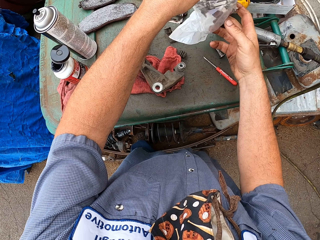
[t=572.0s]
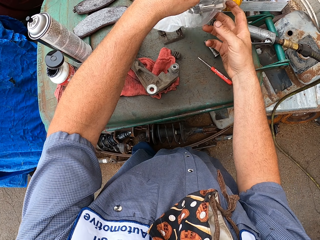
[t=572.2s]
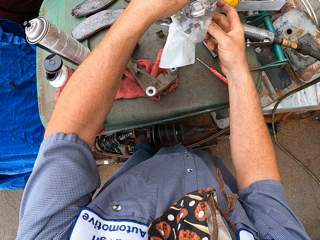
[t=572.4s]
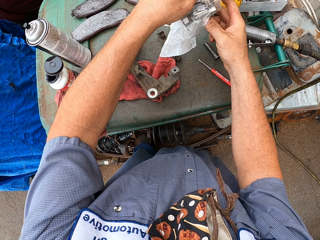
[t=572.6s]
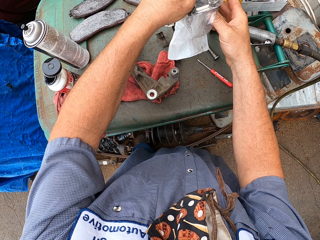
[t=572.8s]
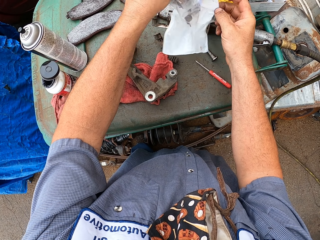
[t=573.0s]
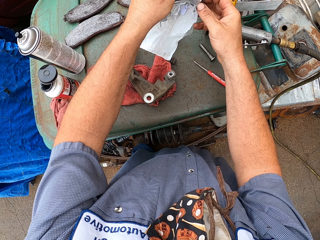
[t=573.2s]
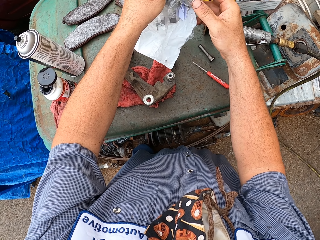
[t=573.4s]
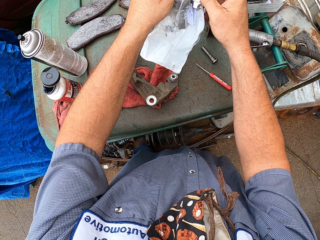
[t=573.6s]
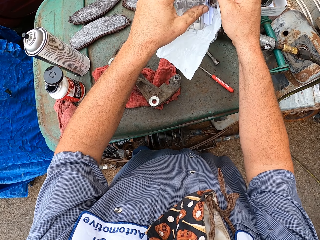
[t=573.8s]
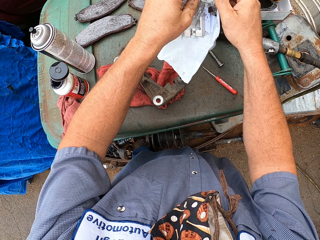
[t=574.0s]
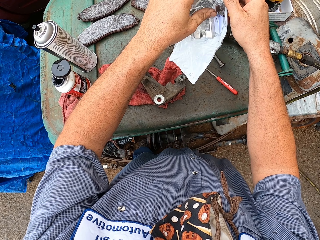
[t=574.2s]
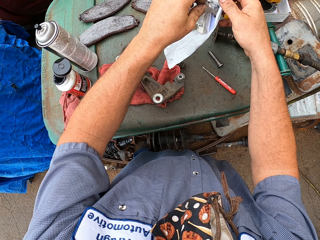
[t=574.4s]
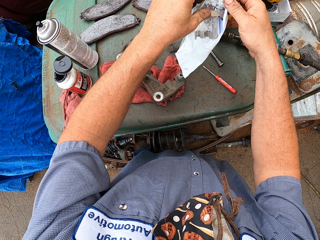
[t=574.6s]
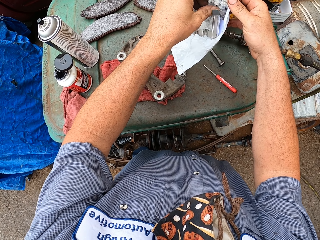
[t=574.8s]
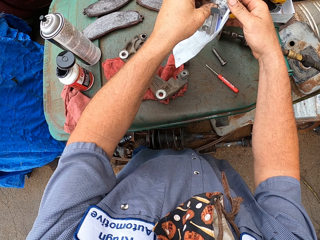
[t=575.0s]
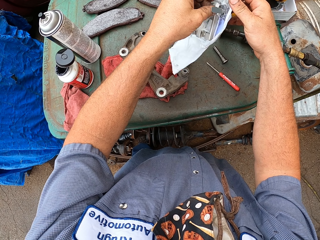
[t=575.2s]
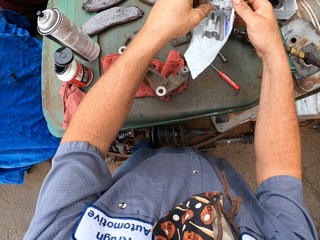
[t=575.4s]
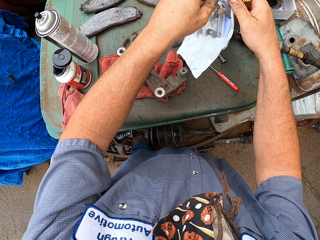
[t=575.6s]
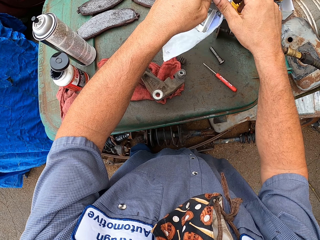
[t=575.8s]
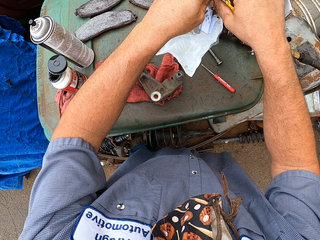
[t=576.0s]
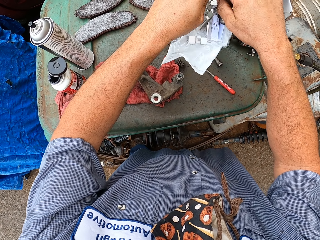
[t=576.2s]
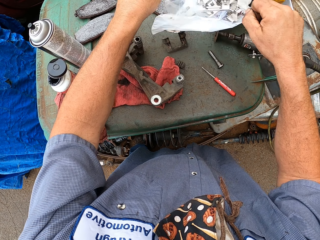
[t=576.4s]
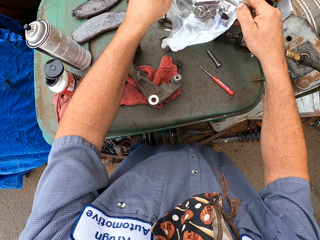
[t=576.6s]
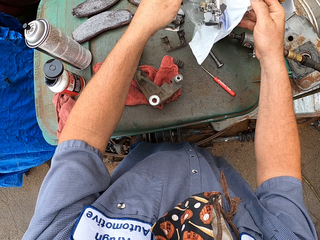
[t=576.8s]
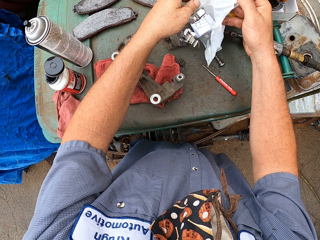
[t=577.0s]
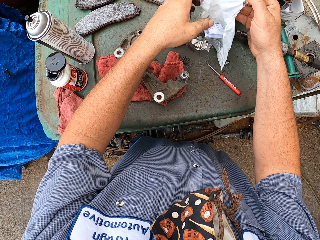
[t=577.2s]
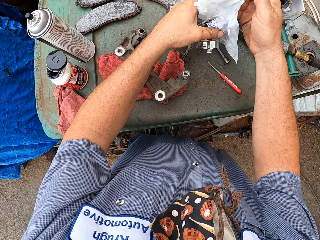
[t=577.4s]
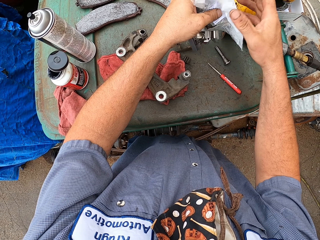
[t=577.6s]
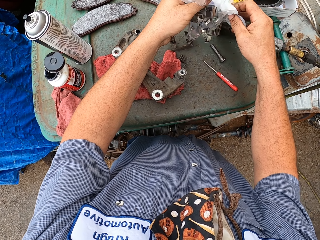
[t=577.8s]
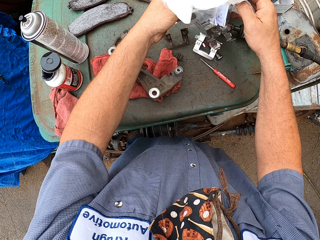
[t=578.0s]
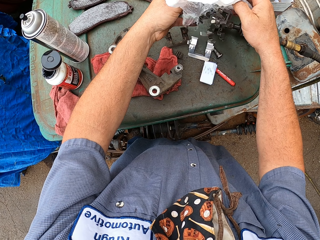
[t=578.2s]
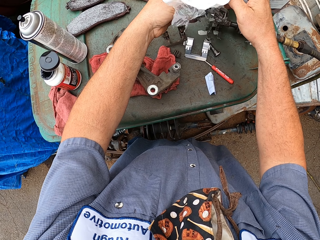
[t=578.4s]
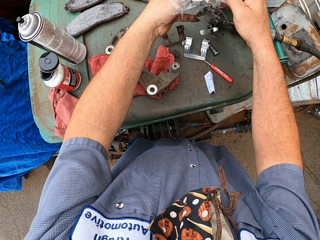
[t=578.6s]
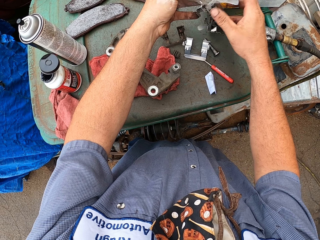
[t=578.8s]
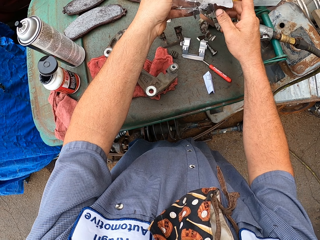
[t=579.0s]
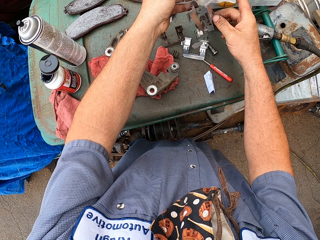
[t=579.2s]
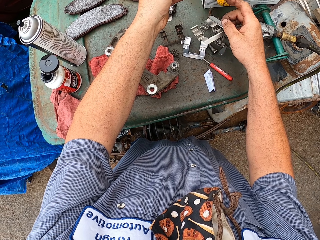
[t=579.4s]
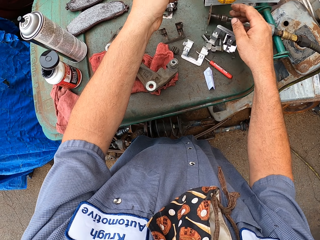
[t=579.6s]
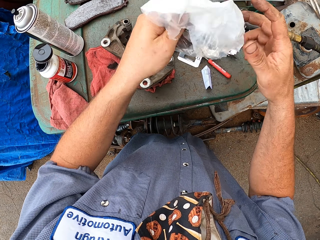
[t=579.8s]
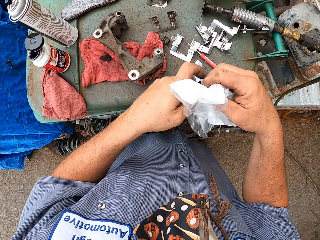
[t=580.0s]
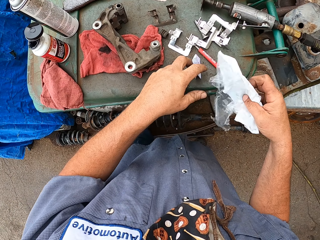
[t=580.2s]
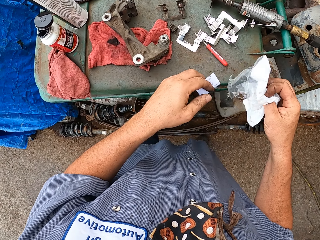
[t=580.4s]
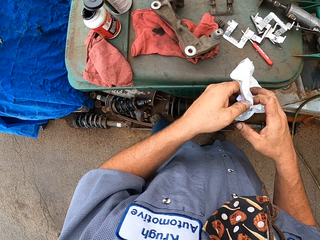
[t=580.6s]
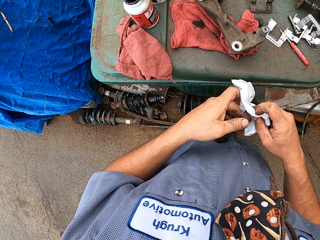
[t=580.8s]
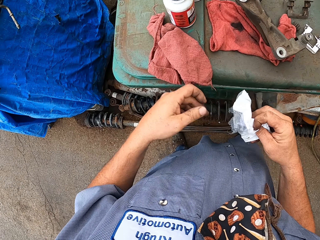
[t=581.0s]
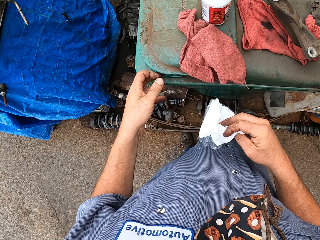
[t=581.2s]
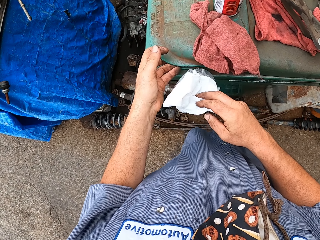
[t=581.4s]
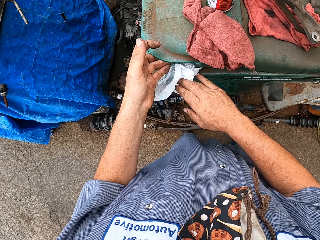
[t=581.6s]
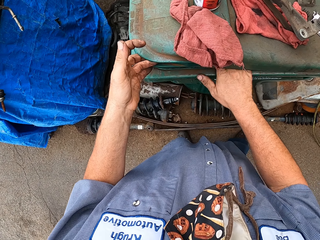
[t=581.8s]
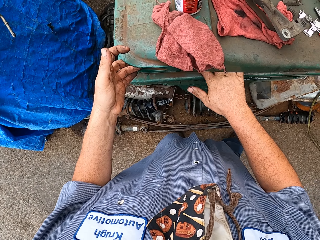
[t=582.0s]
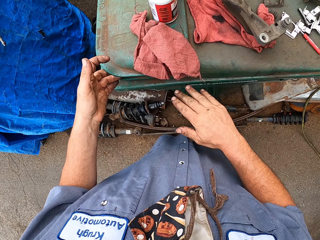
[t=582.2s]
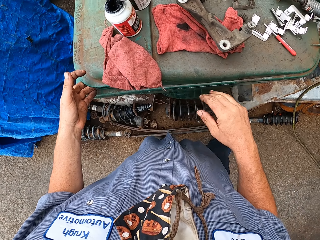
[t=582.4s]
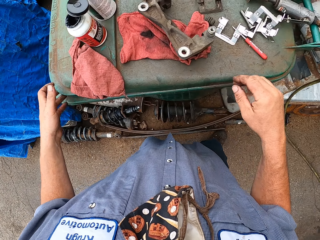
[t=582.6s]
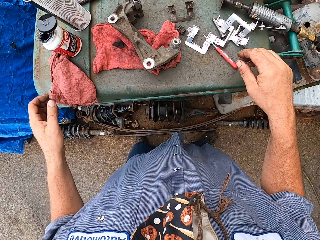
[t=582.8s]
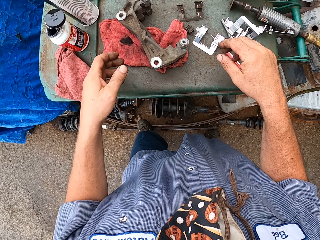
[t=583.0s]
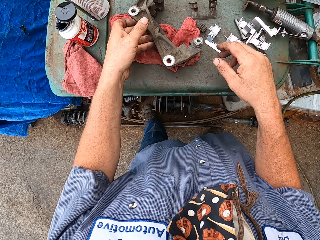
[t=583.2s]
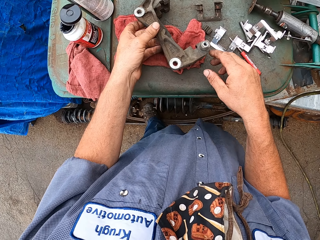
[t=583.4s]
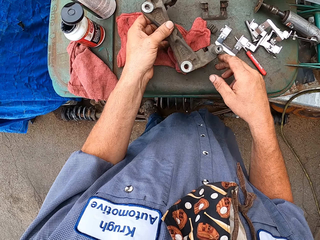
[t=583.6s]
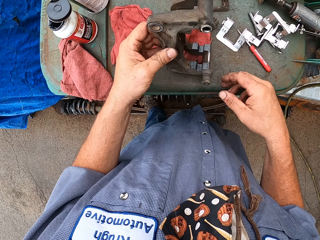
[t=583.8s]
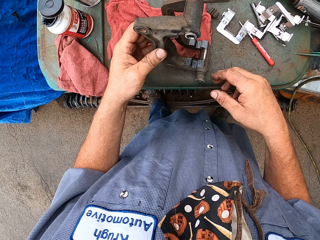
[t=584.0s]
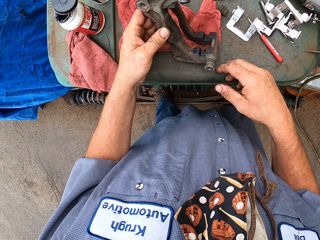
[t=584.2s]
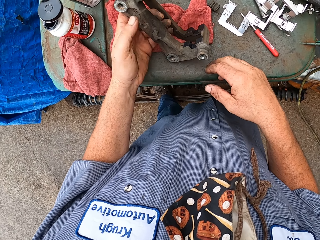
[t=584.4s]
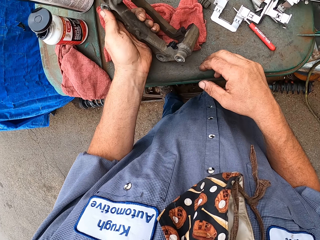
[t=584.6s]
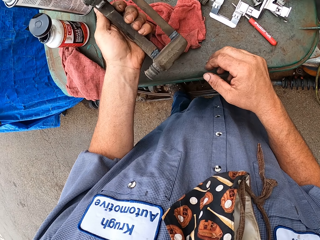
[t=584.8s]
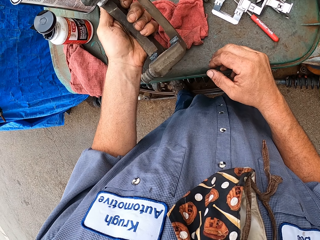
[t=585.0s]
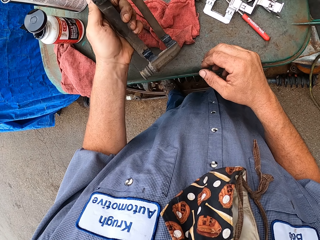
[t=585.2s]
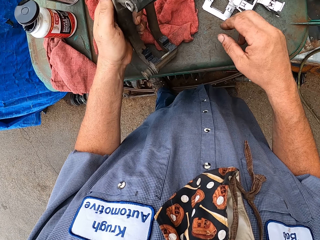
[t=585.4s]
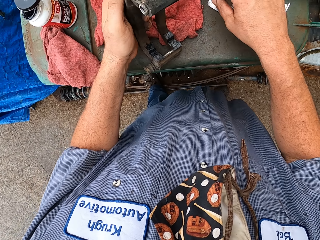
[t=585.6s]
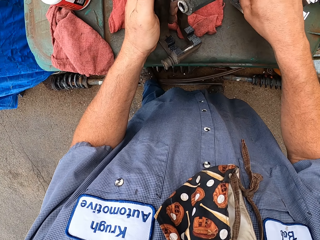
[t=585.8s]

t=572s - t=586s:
The camera wearer removes spare parts from a paper bag. They pick up a paper on the dust bin. They throw the packet and the paper in the dust bin. They drop the paper bag inside a tool box. They pick up the carburetor. They look at a vehicle spare part.

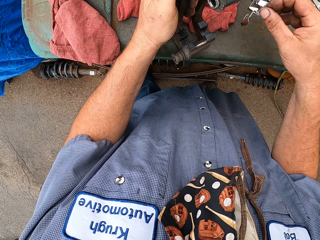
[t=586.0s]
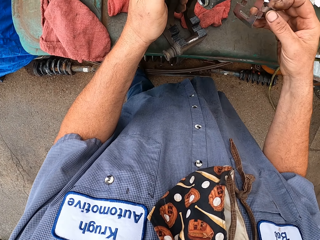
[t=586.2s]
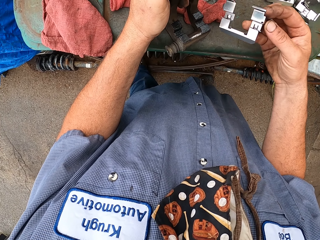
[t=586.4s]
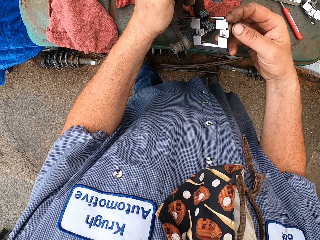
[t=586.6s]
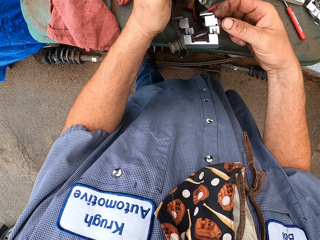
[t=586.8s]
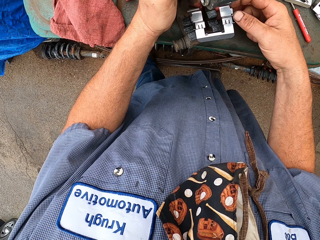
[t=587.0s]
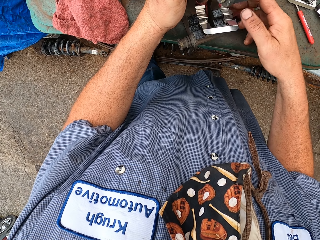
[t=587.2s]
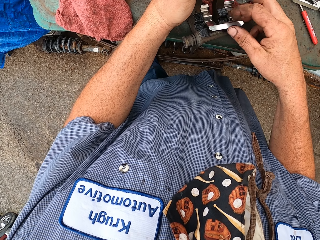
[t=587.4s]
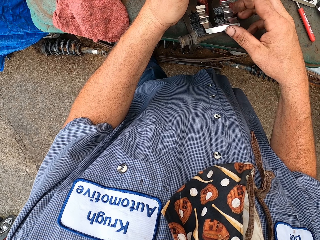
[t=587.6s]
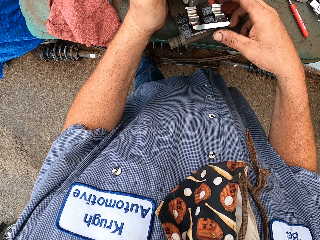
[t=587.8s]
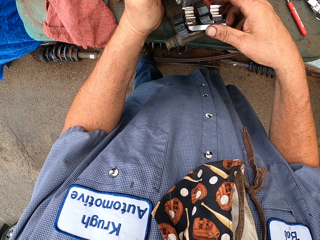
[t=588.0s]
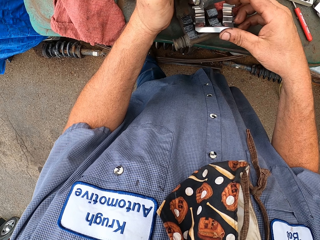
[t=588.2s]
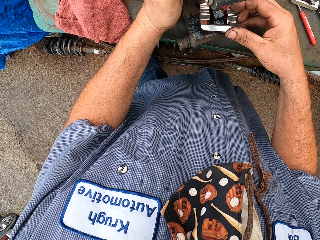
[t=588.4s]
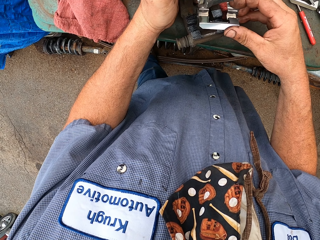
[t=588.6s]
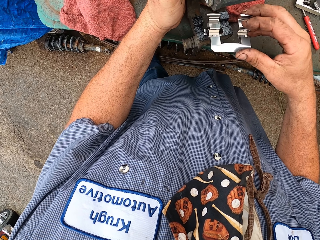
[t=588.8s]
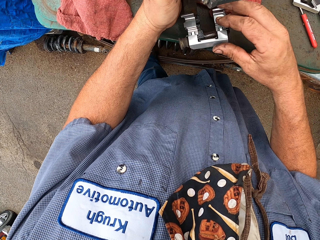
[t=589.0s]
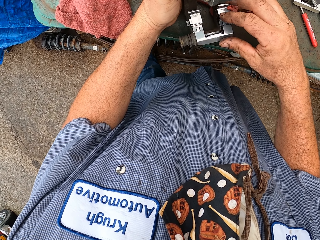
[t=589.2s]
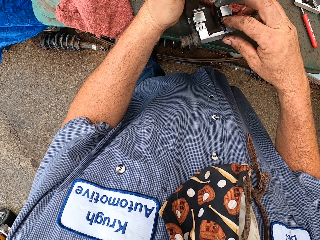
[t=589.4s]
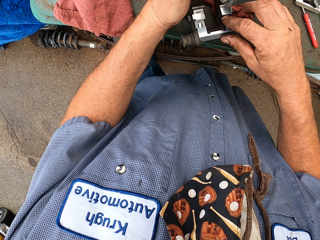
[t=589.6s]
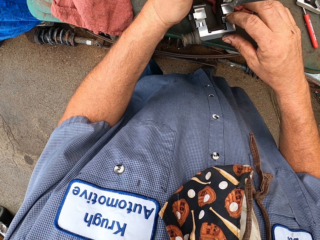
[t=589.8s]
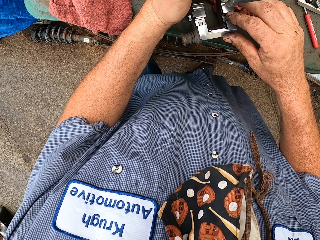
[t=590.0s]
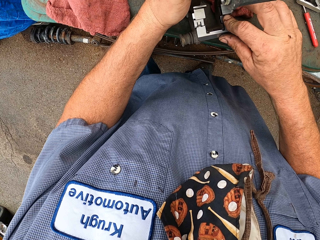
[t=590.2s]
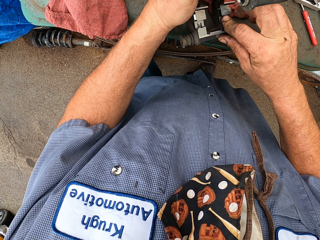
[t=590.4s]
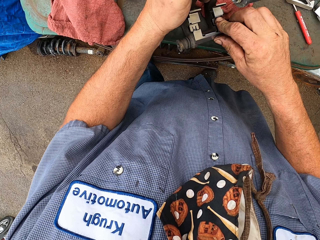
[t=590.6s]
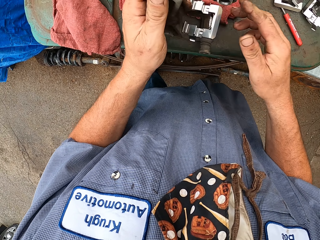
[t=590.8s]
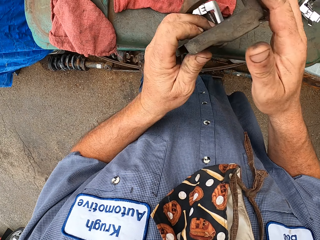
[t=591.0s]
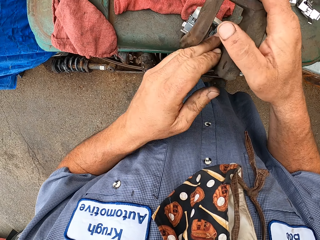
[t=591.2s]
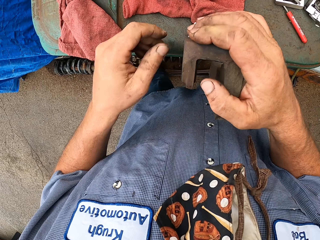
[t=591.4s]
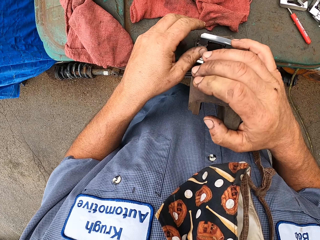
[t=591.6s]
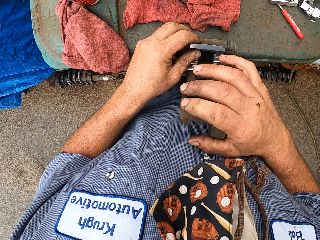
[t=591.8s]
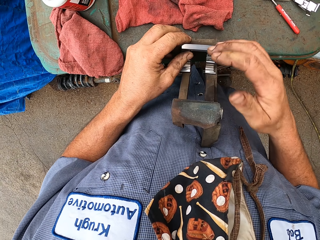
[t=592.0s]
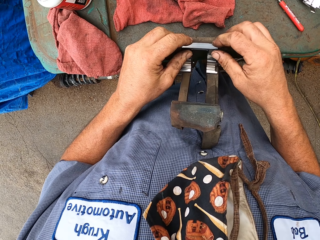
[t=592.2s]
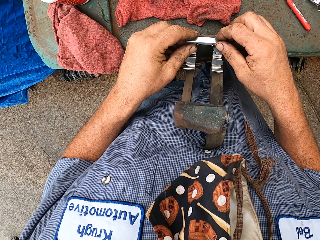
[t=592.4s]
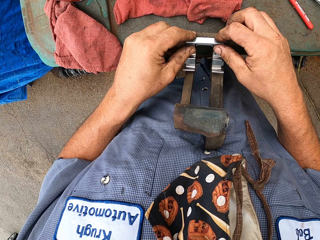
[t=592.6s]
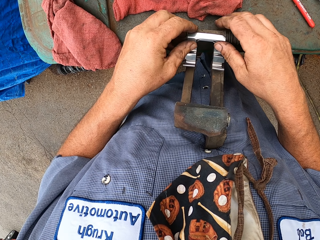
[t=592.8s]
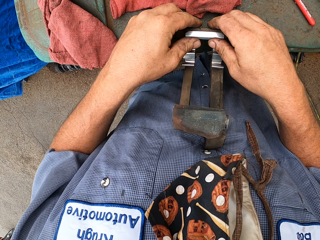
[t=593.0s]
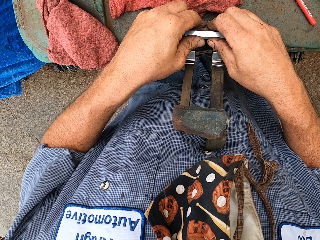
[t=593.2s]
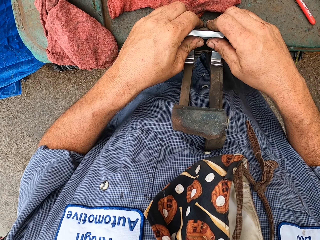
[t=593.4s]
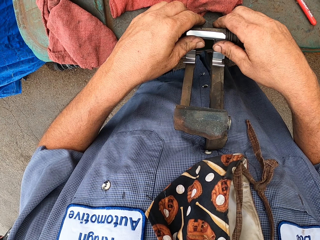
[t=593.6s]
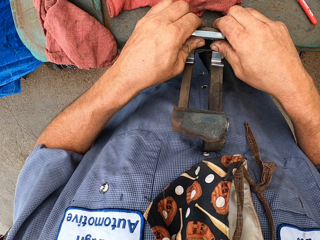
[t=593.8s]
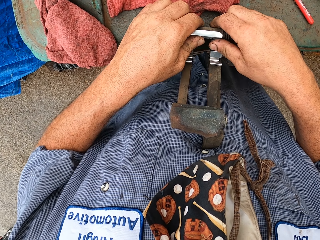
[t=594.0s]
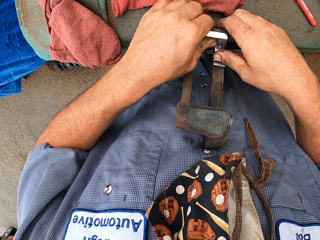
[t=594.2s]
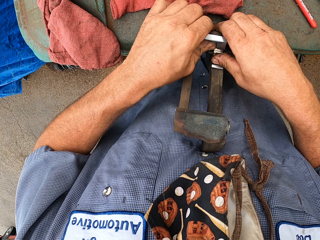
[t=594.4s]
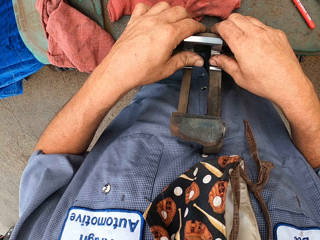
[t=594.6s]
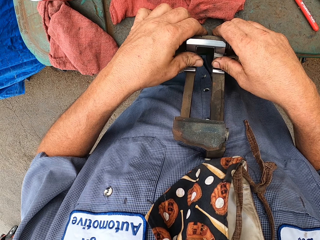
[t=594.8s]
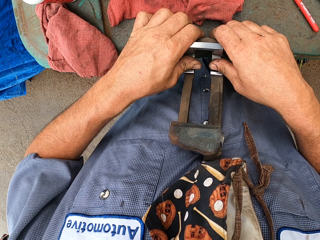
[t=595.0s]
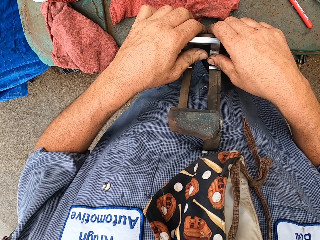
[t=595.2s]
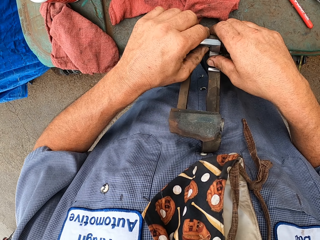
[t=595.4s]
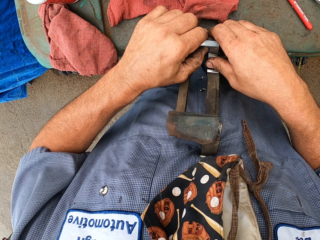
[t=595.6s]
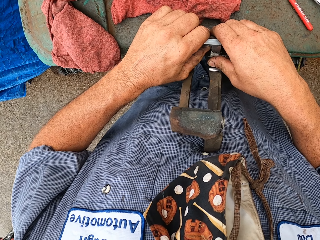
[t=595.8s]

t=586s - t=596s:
The camera wearer picks up one of the carburetor kit. They place the kit on the carburetor. They fix a new spare part.
